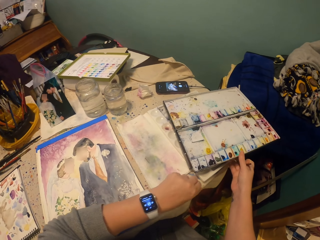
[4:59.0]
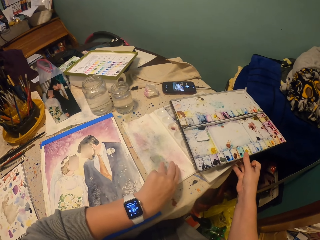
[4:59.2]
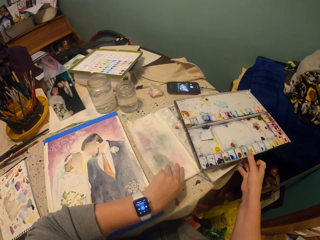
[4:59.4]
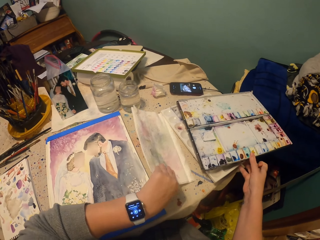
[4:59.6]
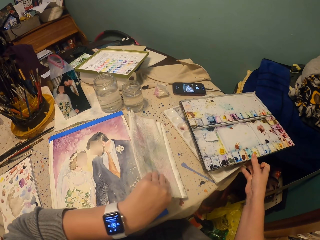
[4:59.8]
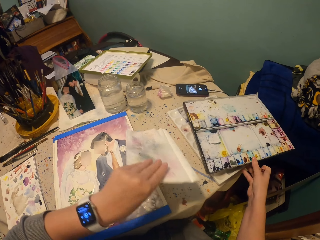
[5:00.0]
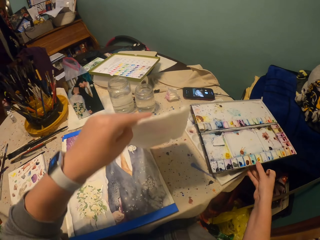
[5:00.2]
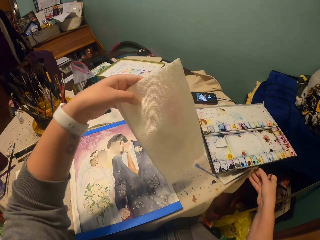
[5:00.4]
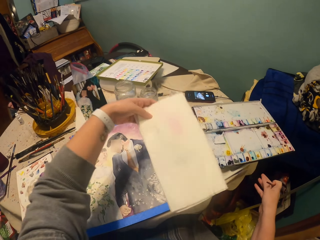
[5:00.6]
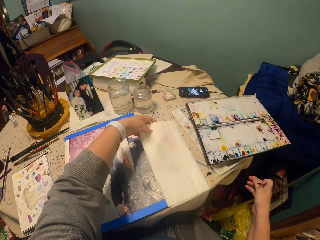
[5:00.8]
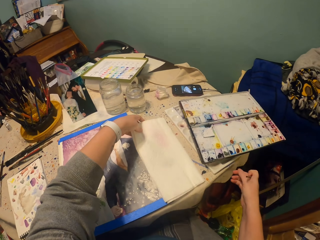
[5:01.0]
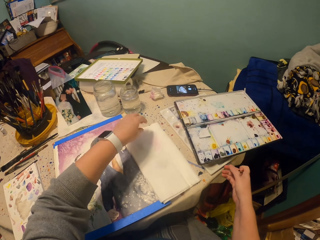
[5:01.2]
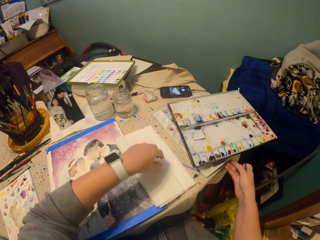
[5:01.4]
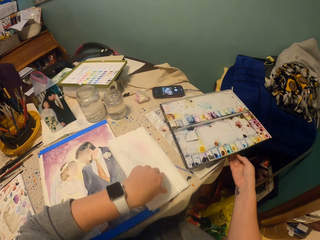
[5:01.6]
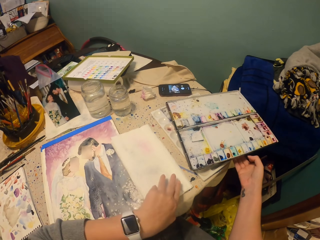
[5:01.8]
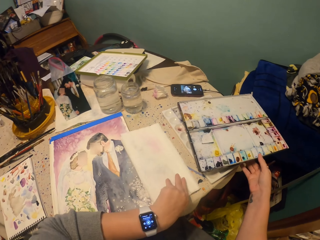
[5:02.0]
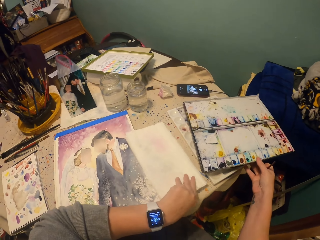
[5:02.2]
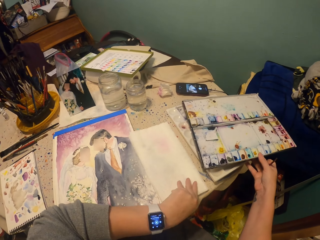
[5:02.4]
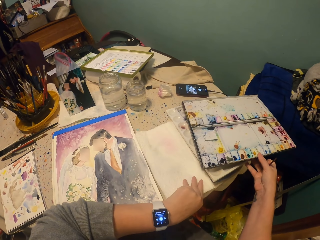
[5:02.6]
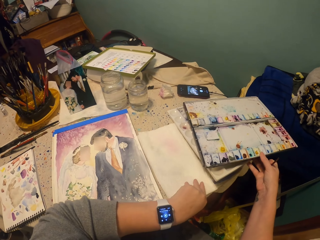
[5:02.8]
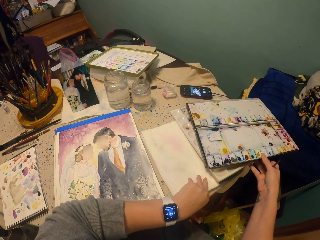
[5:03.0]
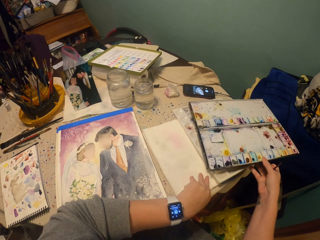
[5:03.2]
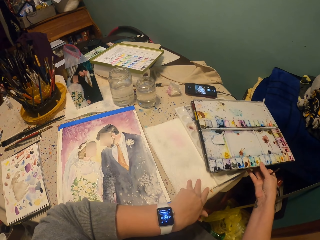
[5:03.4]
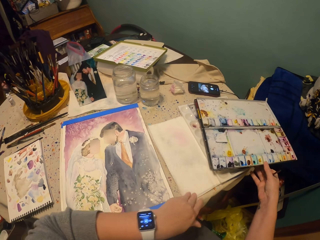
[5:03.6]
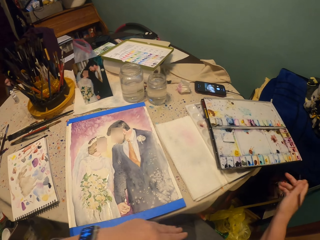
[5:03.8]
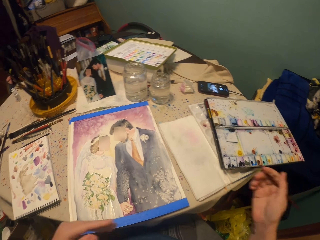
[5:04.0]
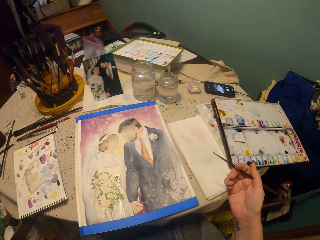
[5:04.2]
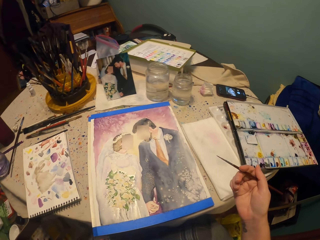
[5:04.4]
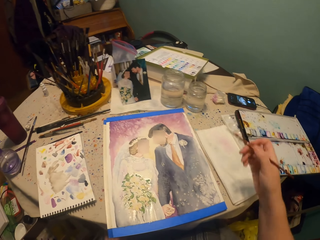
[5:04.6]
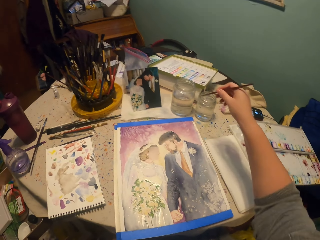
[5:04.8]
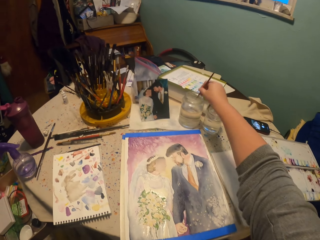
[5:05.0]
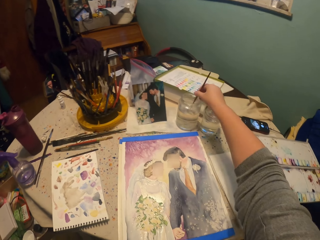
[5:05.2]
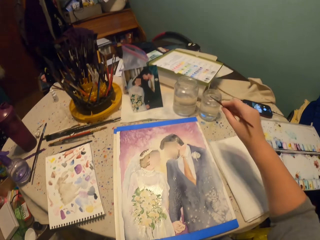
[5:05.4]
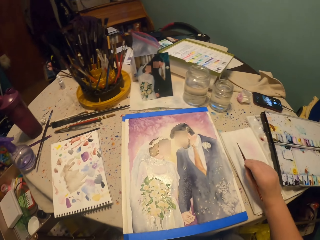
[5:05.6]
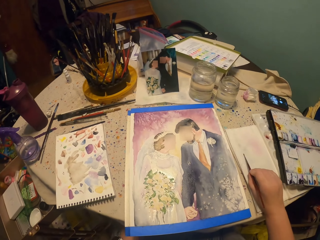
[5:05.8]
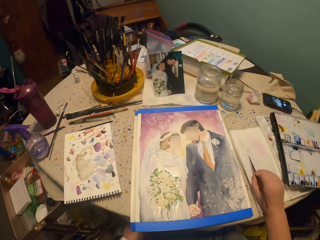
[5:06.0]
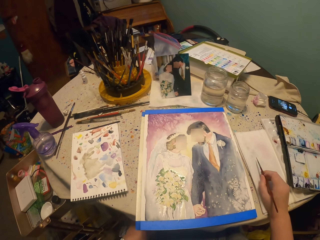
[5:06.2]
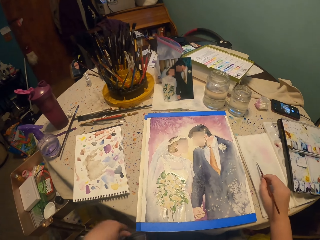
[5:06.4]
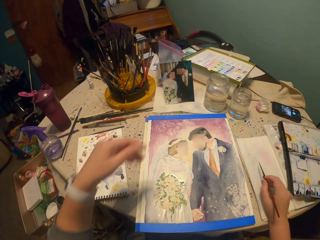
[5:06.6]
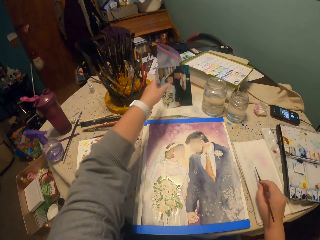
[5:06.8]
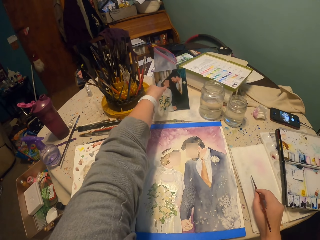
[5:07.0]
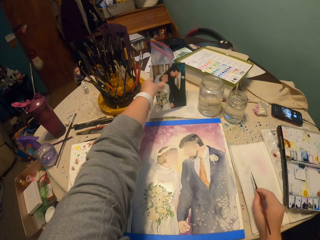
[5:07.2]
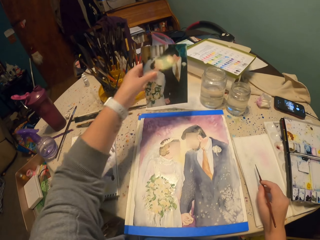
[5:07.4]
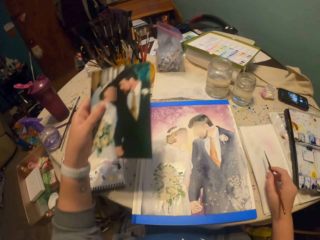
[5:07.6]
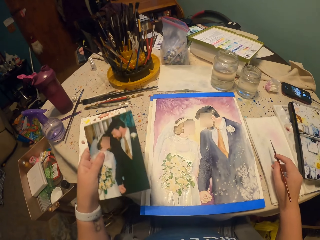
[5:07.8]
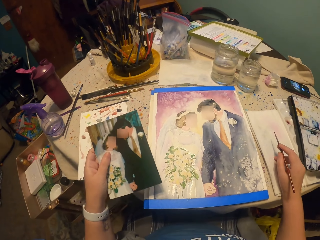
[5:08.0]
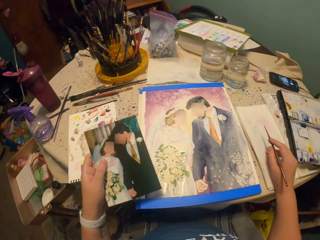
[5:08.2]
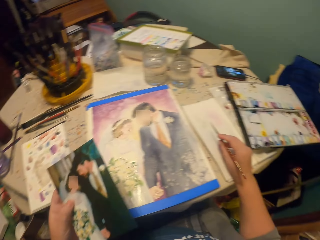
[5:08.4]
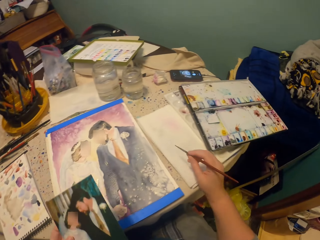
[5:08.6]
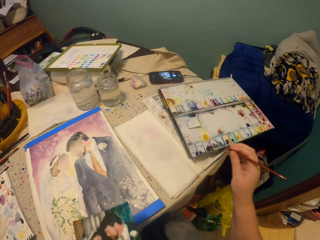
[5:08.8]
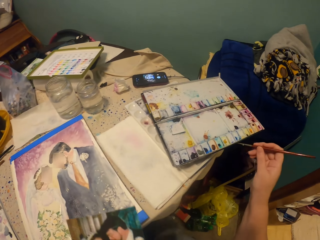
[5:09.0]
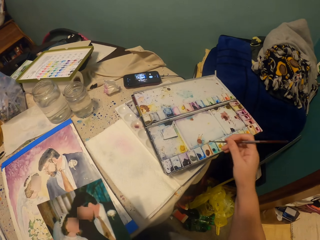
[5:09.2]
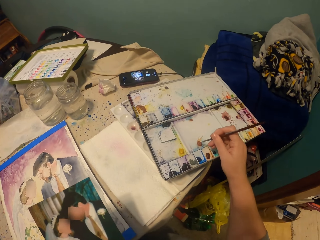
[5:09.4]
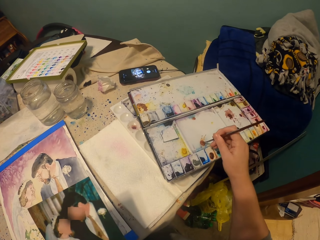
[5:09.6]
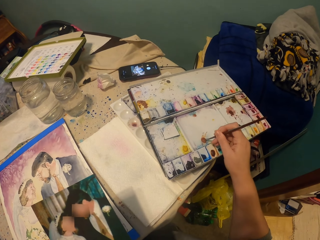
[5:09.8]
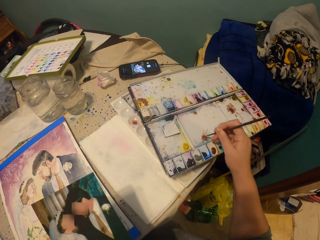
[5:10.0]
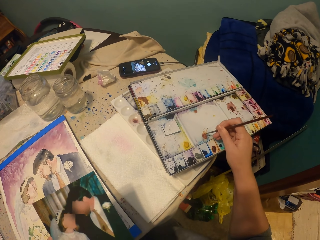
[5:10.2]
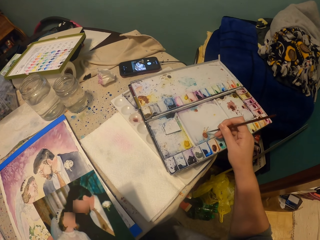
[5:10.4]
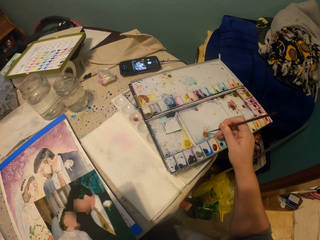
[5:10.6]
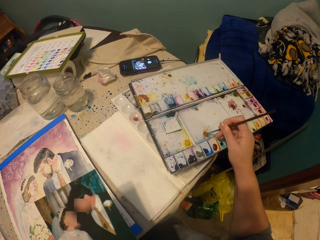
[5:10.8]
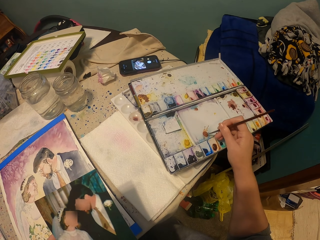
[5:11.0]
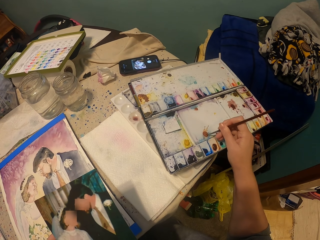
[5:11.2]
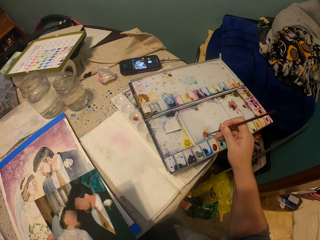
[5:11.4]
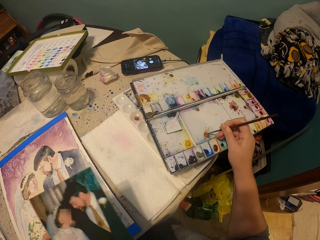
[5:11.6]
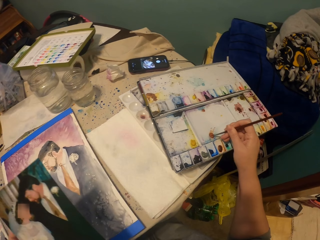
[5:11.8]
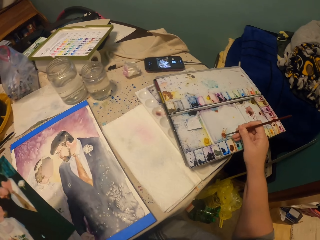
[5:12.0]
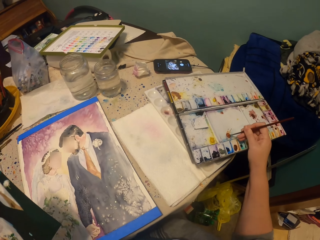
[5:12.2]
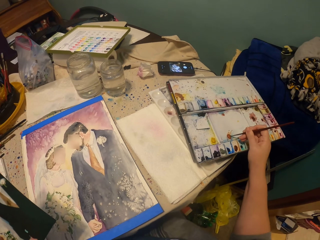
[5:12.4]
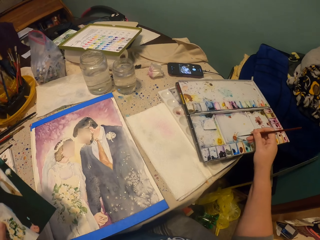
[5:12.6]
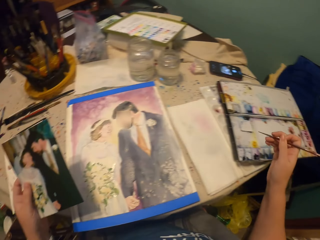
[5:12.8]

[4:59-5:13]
The camera wearer takes a paper from the table. They lift slightly a watercolor set. They overturn the paper on the table. They put the paper on the table. They push the paper under the watercolor set. They lift slightly the watercolor set. They dip a paint brush in a jar of water. They wipe the tip of the brush on the paper. They take a photo from the table. They immerse the brush in a watercolor.

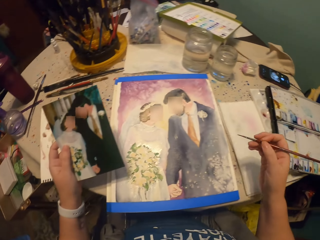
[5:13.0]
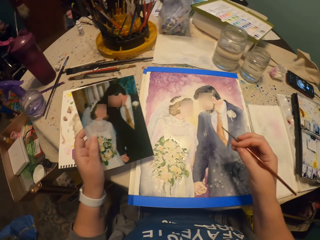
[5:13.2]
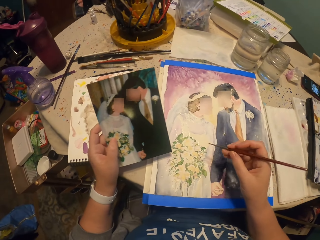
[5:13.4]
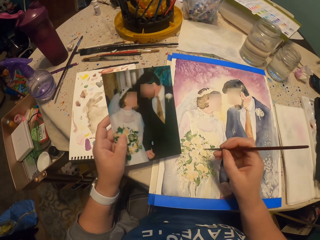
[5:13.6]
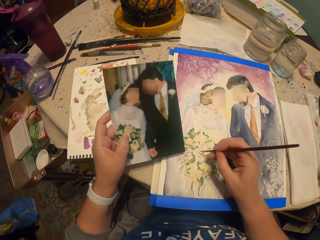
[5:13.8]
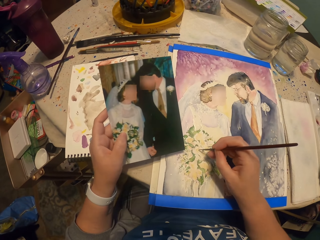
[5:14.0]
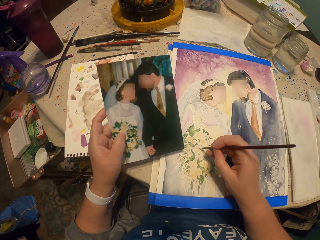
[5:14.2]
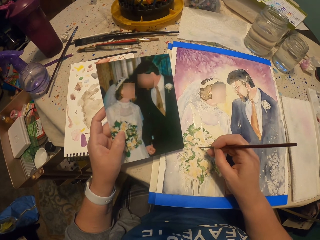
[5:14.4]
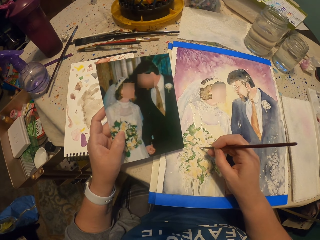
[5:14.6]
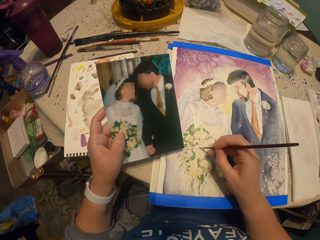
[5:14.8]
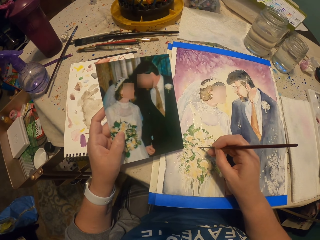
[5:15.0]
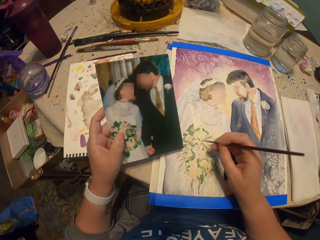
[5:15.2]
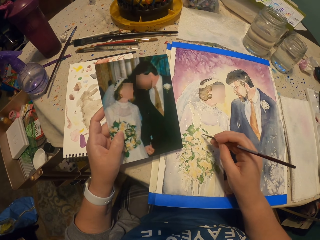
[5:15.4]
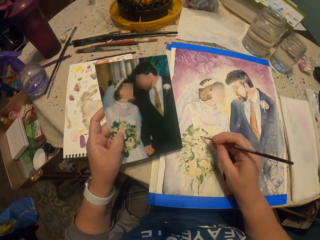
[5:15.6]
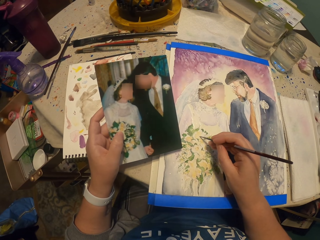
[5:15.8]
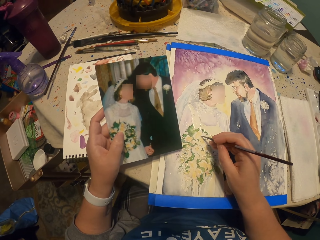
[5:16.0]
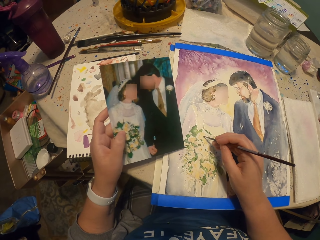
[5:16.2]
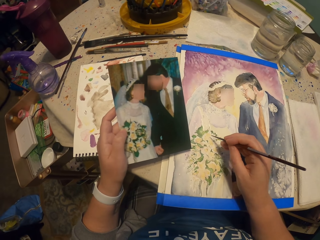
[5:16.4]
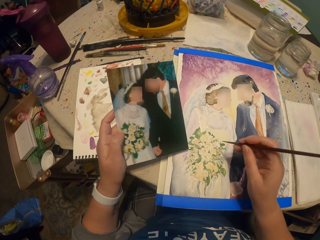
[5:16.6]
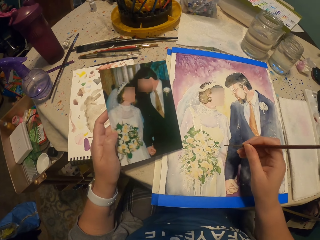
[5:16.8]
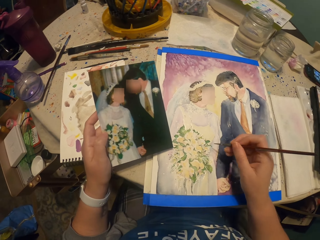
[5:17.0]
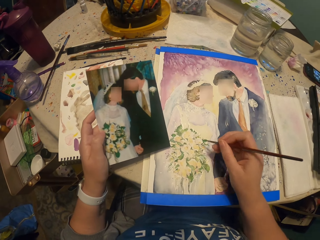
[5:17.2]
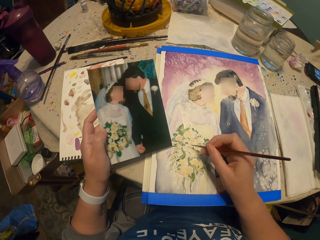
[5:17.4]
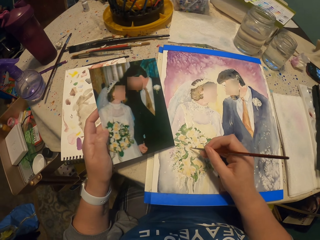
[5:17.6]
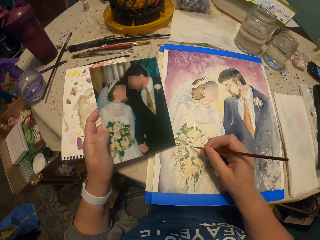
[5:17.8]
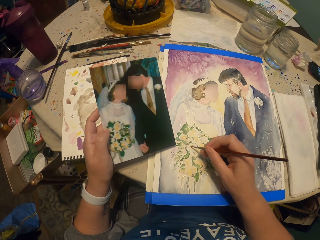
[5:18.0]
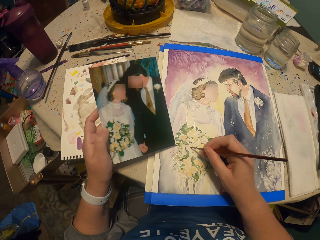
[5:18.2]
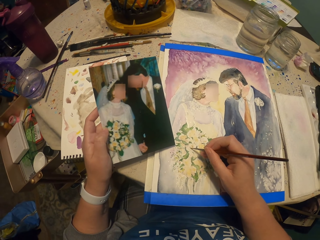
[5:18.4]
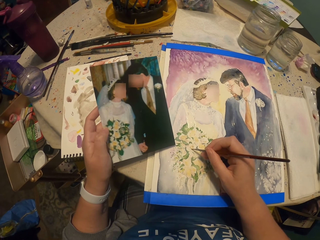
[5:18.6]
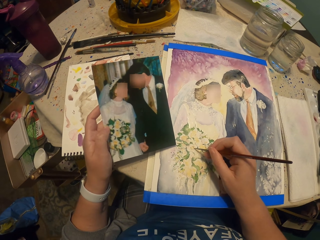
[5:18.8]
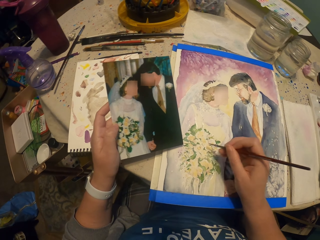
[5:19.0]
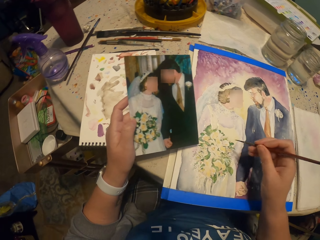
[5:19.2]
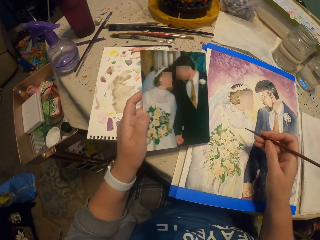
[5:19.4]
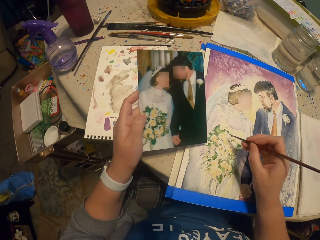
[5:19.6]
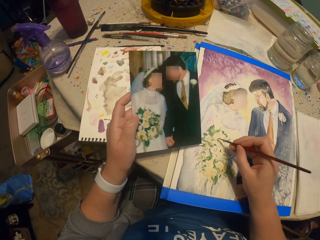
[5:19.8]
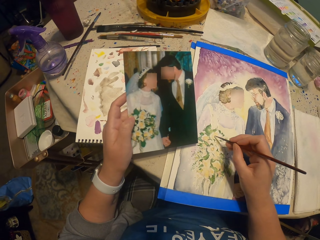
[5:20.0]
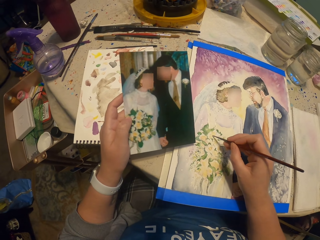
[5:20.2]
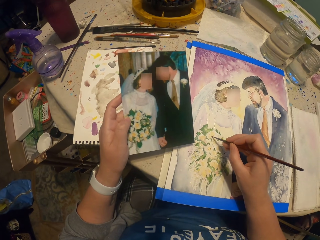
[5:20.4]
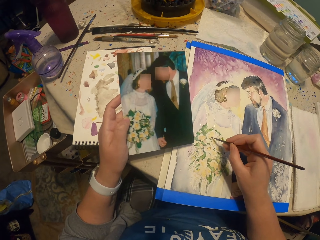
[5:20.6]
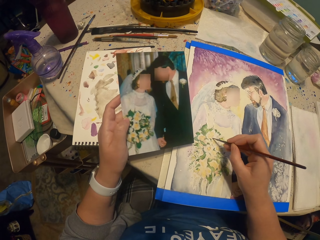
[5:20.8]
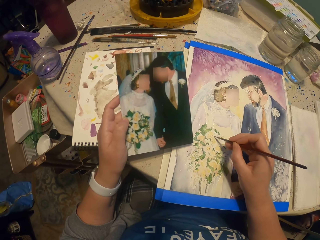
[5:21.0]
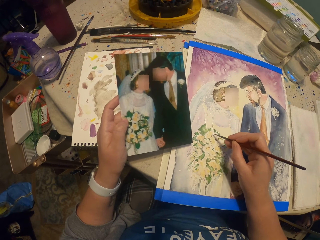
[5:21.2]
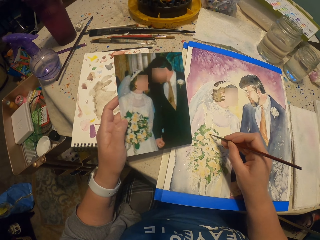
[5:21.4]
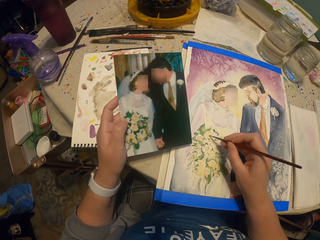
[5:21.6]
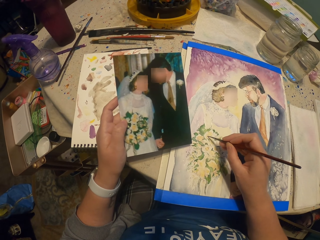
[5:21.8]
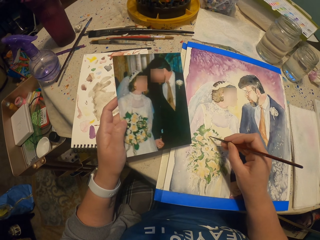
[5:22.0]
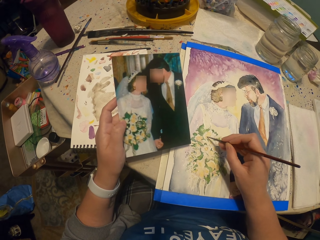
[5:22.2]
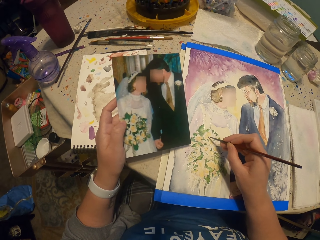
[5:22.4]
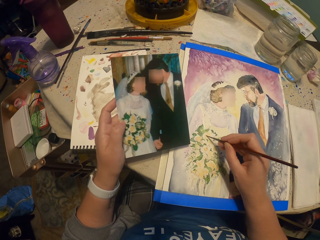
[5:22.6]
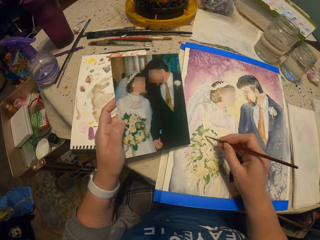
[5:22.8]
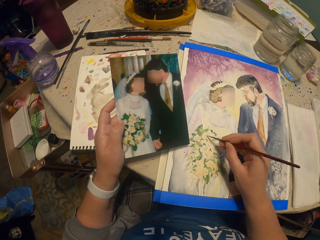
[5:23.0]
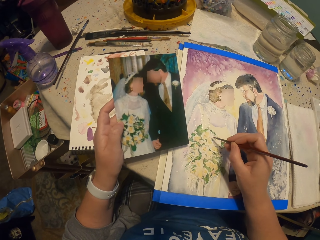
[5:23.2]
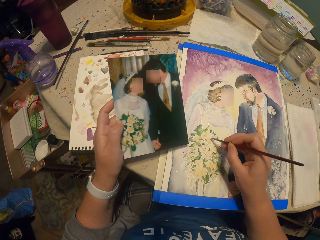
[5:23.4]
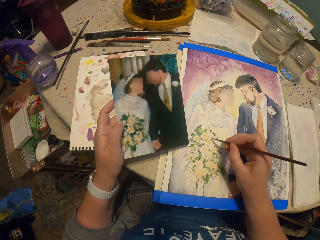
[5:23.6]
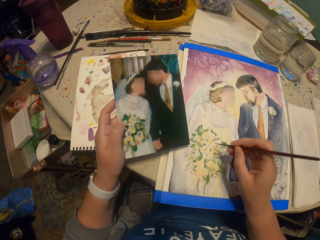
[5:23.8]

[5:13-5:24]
The camera wearer paints on a paper.
